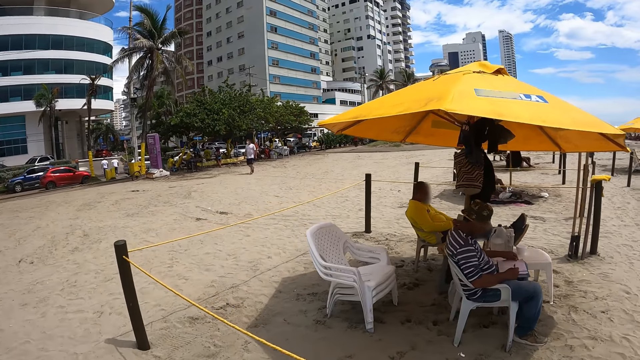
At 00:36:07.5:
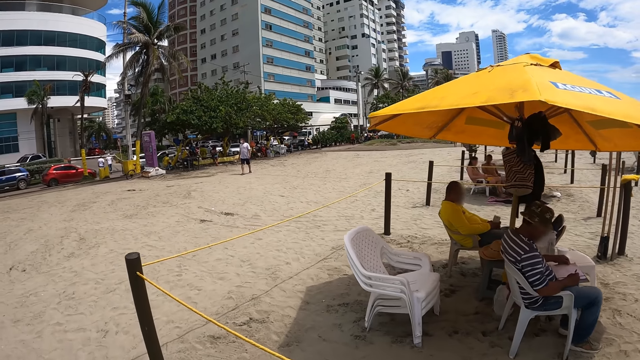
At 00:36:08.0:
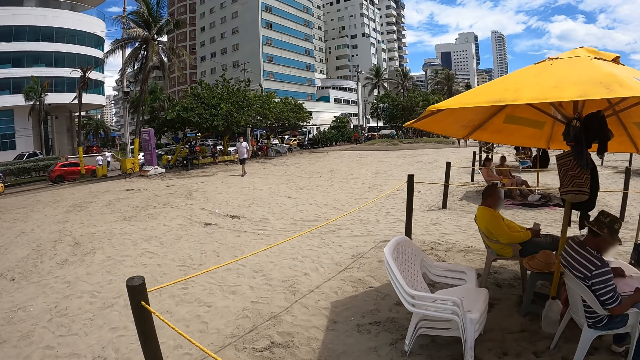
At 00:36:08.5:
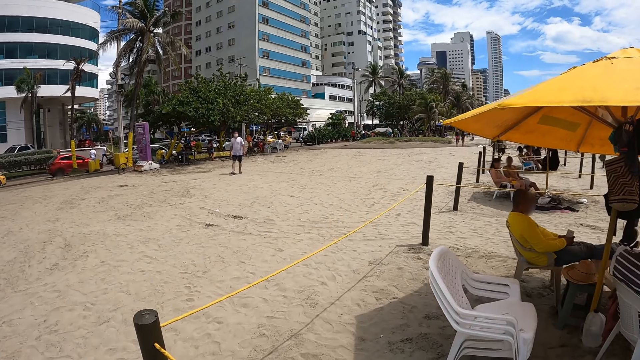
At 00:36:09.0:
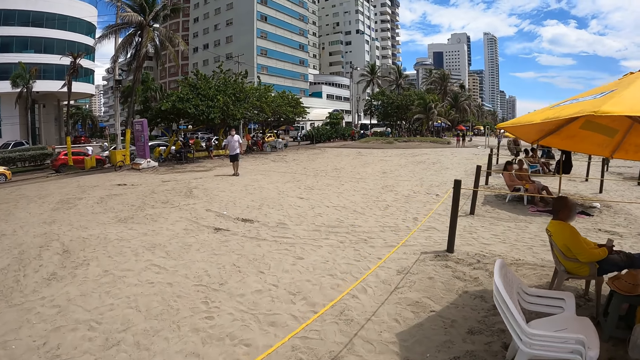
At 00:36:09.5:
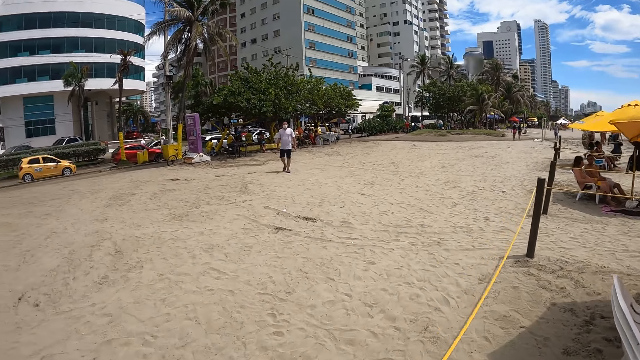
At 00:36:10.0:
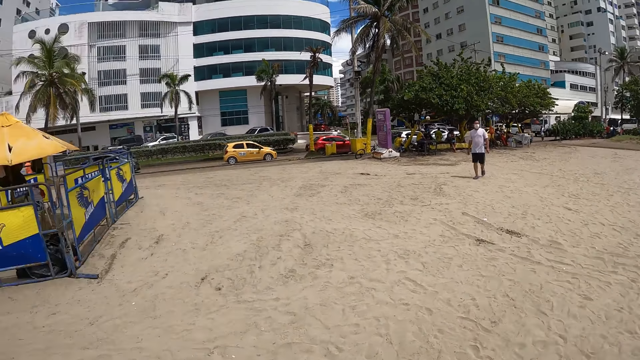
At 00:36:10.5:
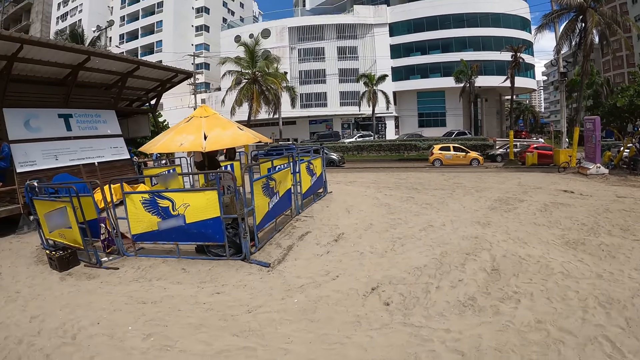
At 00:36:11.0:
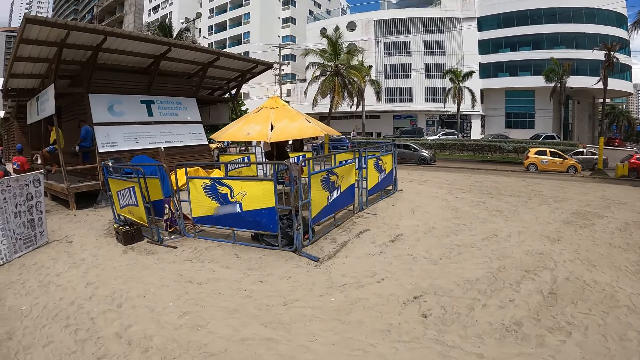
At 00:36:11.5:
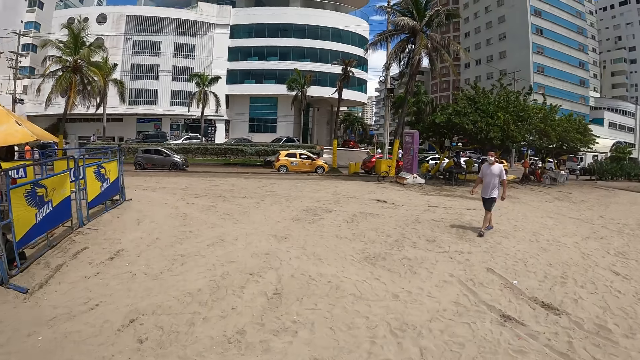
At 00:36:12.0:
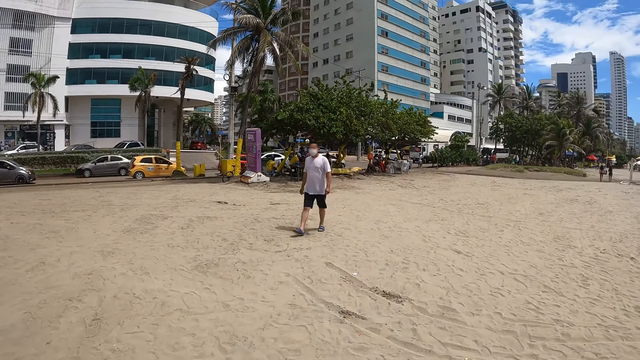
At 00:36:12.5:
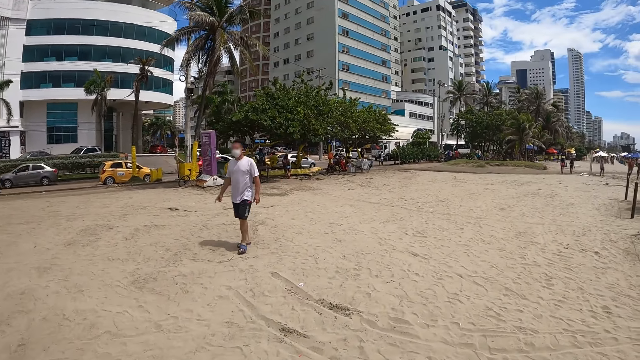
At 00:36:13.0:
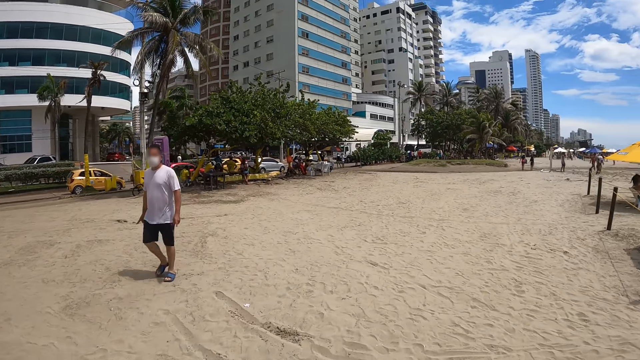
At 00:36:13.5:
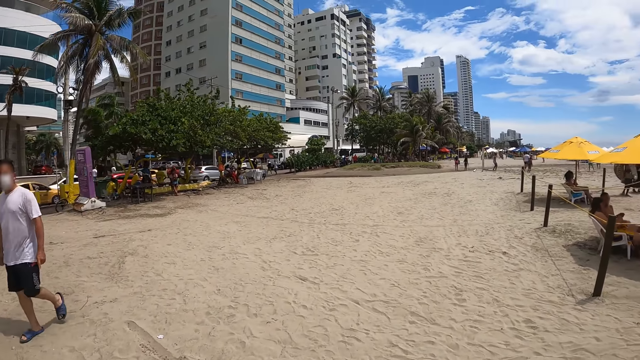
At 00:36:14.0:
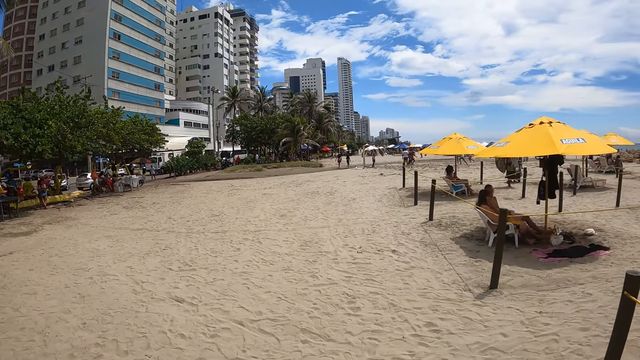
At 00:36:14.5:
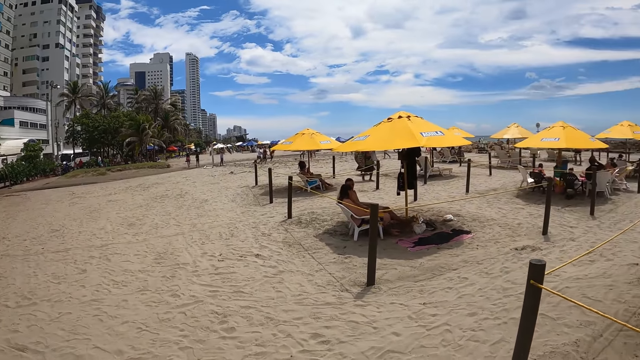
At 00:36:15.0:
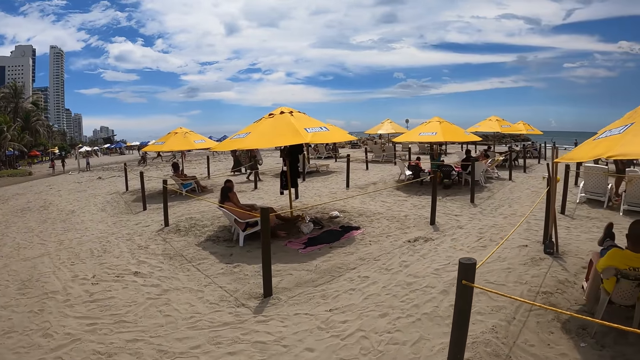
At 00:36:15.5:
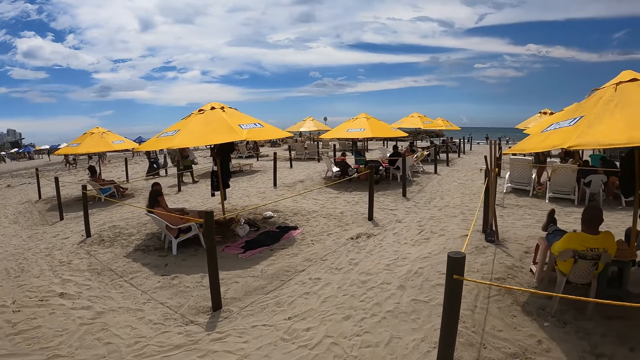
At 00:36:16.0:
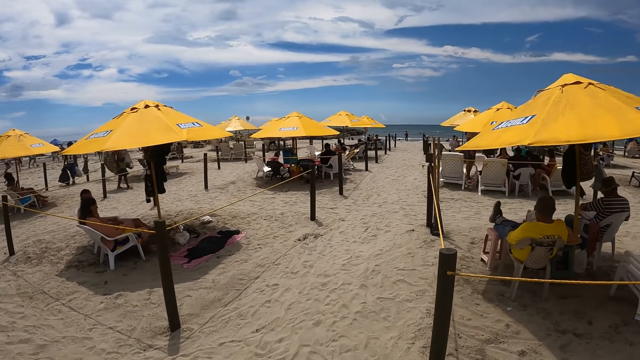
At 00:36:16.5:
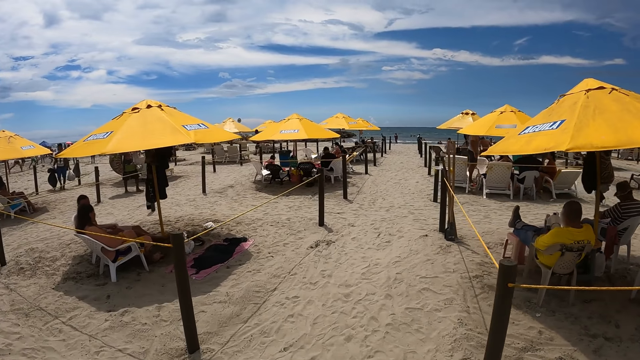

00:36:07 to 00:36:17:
The camera wearer walks along. They turn around.

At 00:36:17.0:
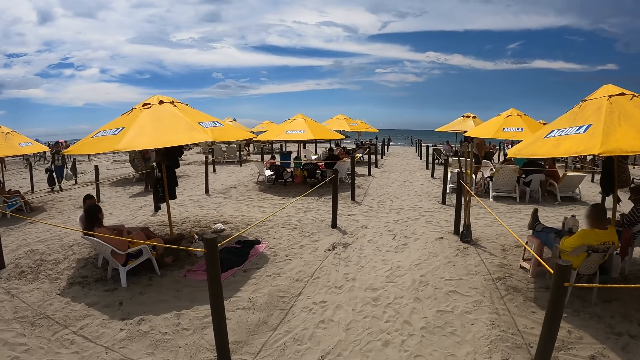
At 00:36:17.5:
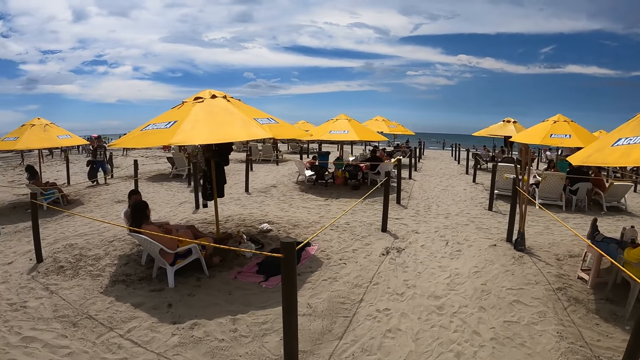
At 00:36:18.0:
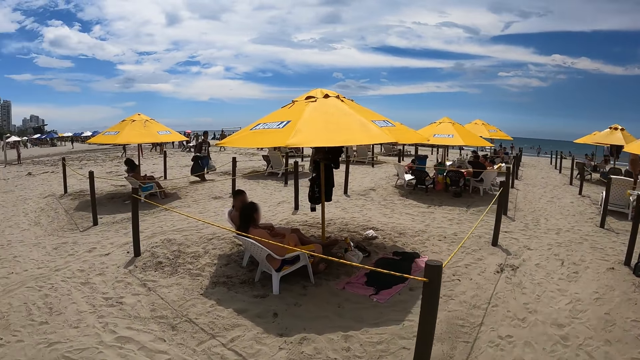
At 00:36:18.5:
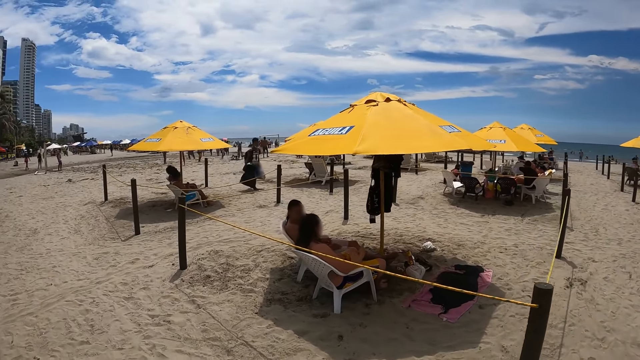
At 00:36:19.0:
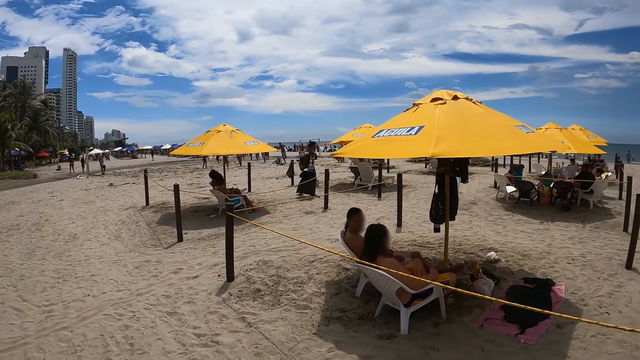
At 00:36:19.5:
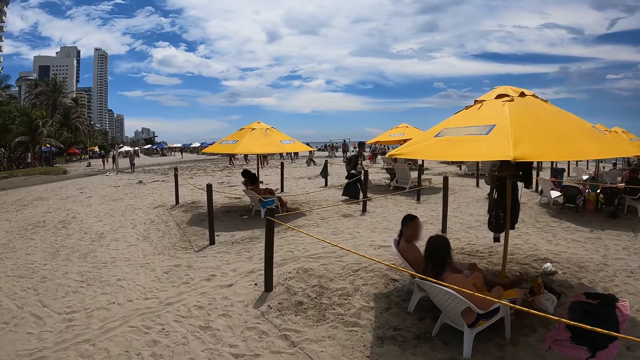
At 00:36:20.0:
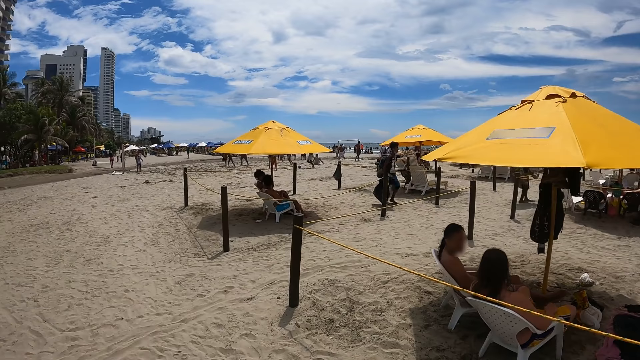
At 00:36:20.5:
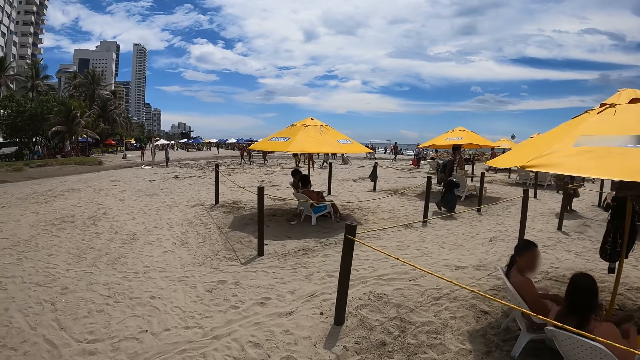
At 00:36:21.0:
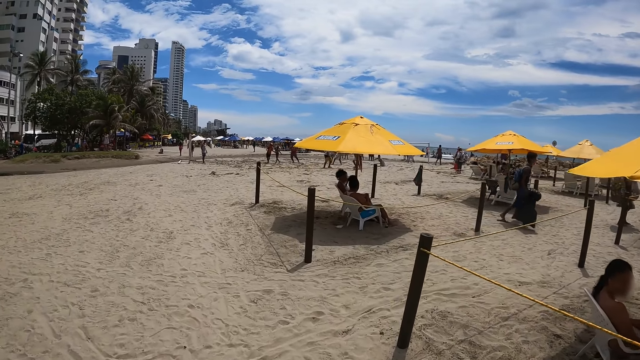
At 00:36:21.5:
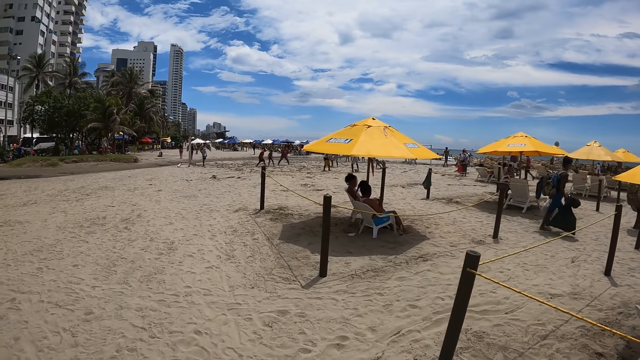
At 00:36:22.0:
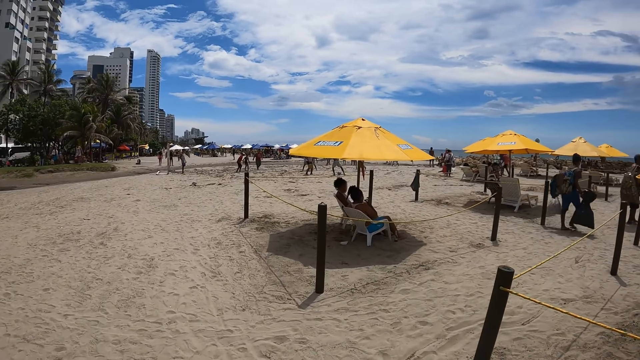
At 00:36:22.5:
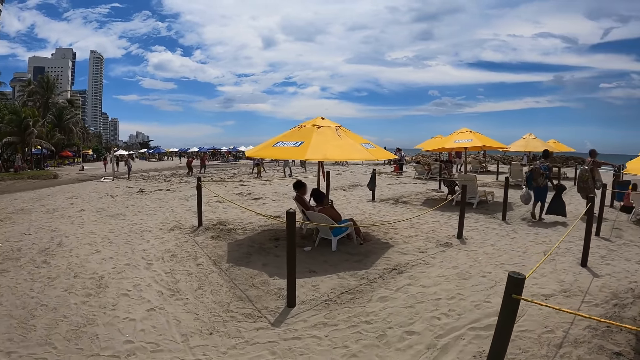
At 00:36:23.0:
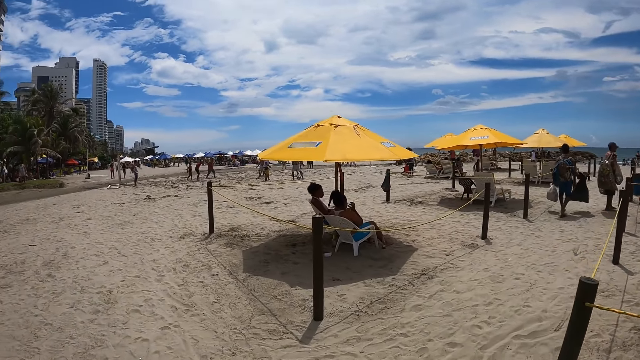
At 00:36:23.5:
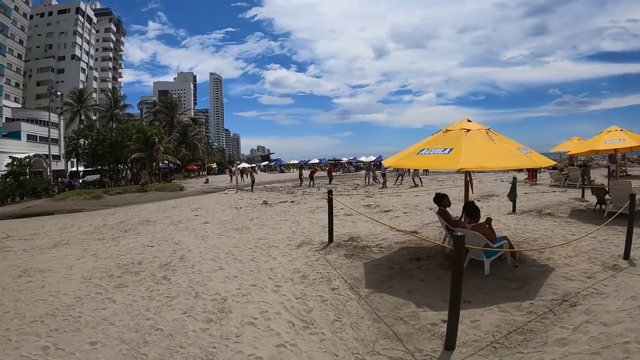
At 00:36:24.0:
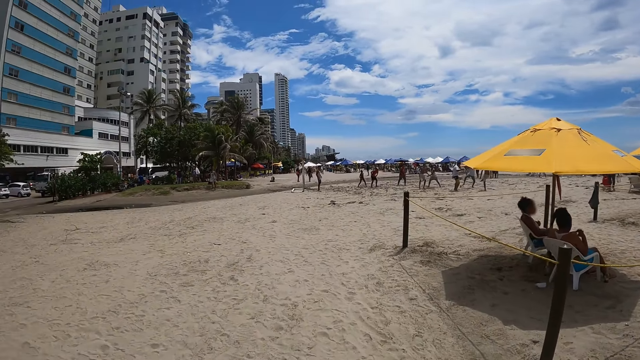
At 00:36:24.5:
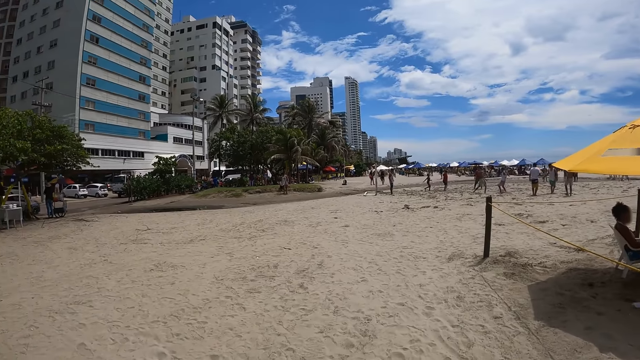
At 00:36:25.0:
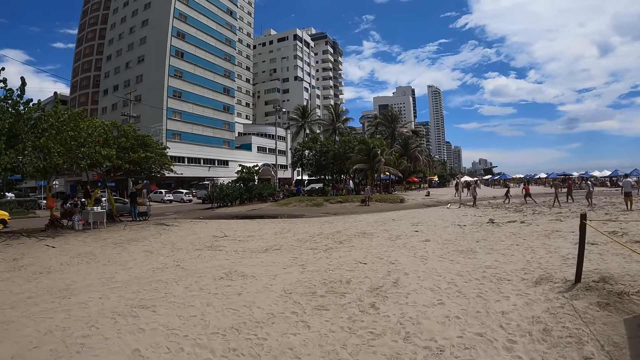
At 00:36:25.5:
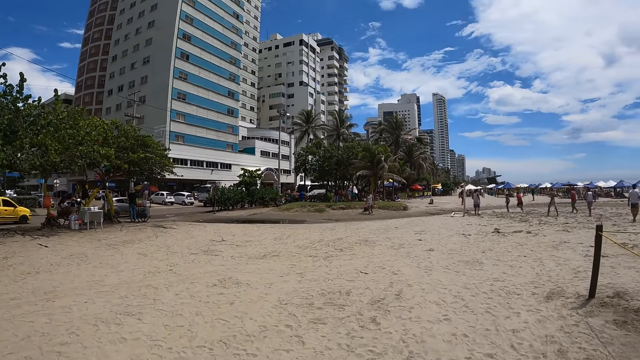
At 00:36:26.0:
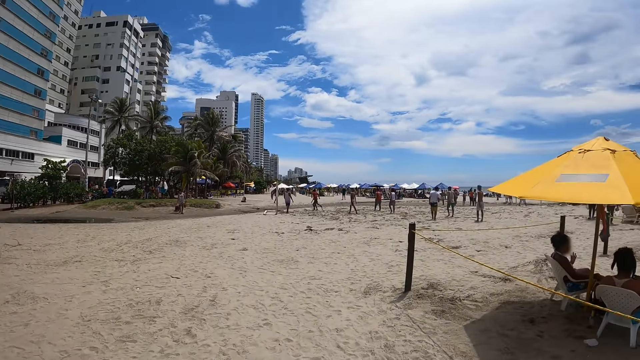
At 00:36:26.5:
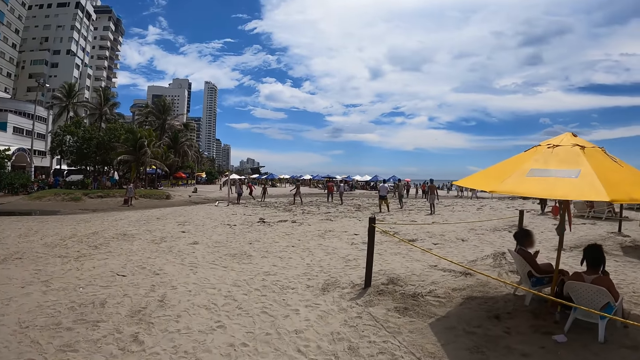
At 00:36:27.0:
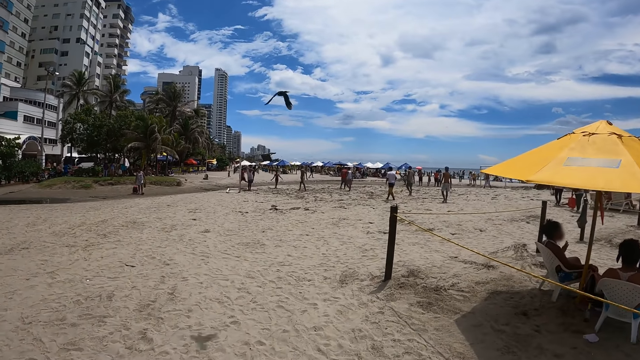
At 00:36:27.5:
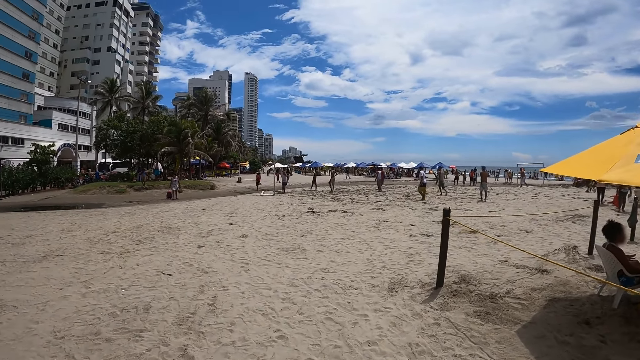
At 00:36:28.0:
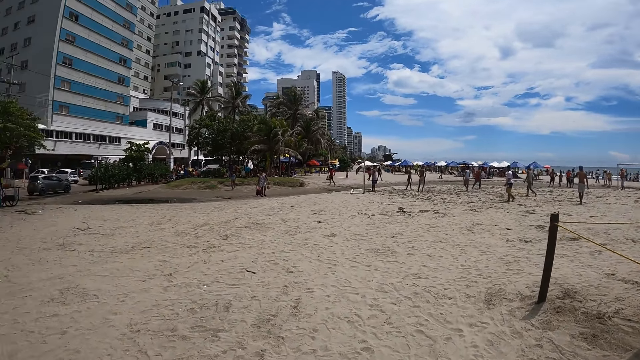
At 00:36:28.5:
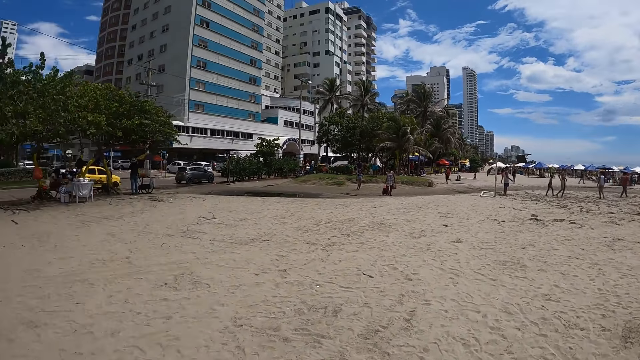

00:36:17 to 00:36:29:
The camera wearer walks around.
